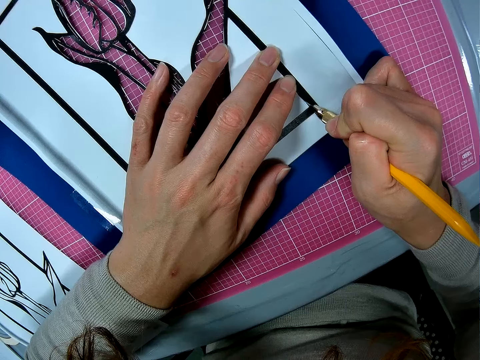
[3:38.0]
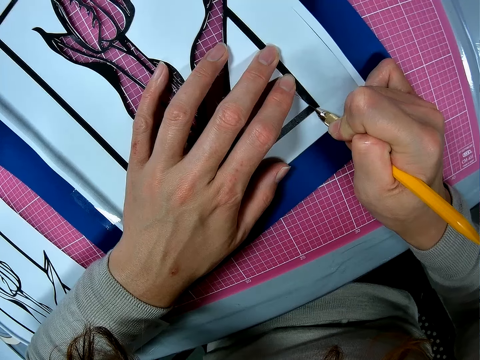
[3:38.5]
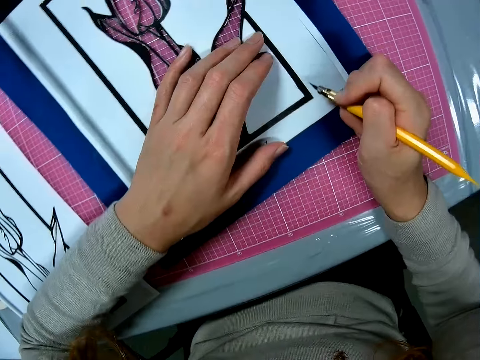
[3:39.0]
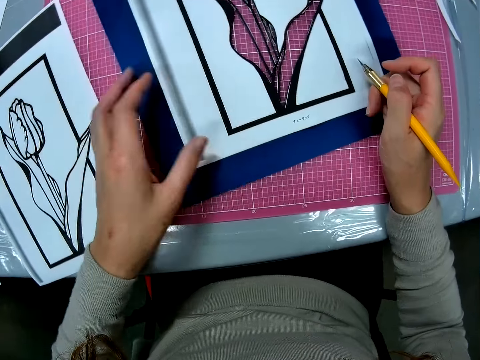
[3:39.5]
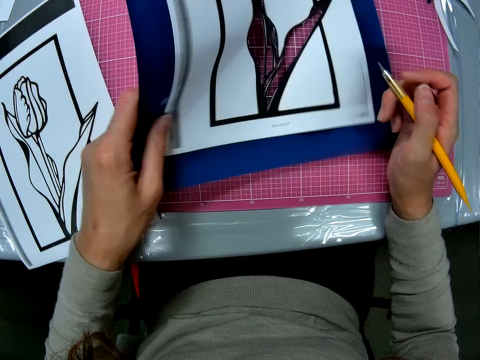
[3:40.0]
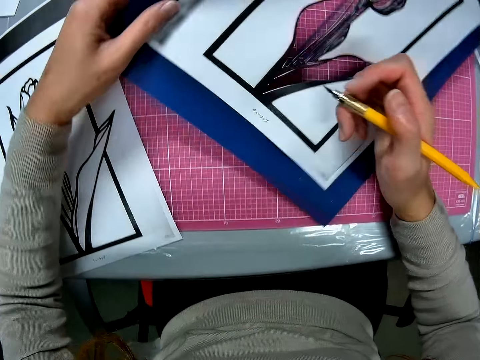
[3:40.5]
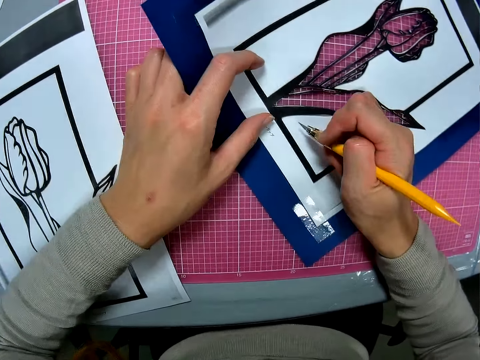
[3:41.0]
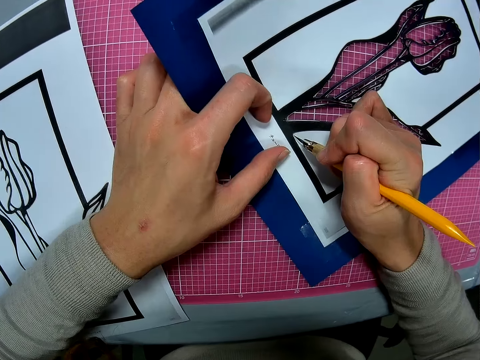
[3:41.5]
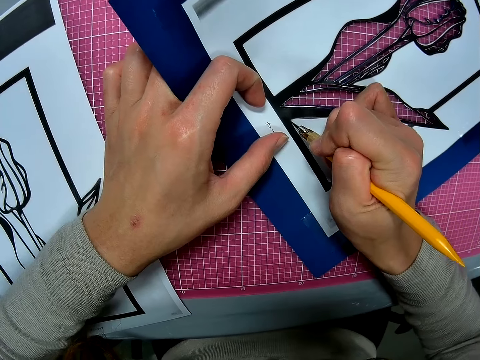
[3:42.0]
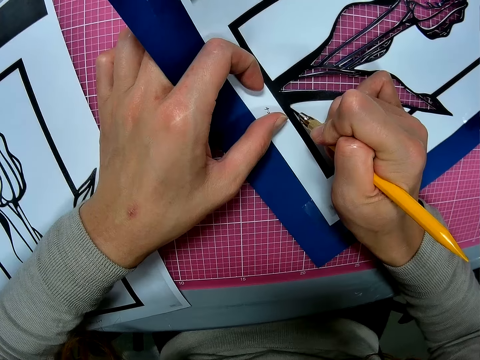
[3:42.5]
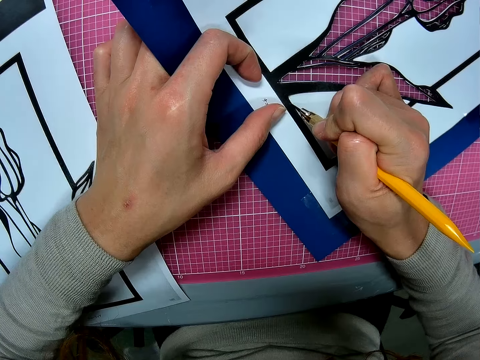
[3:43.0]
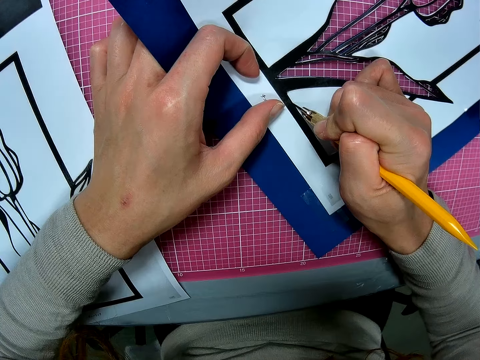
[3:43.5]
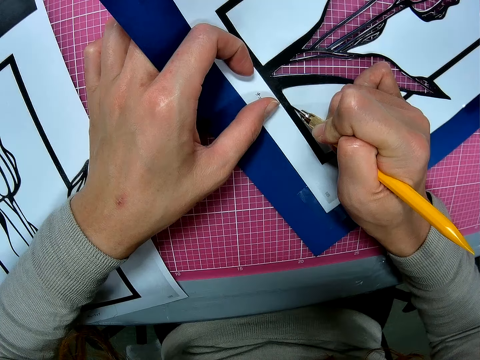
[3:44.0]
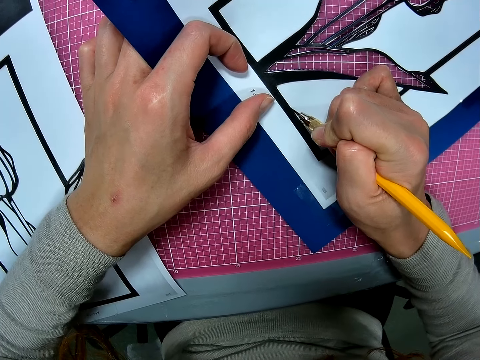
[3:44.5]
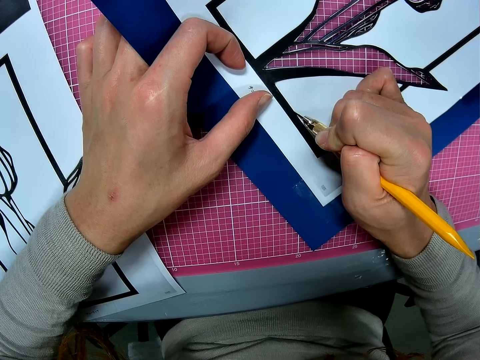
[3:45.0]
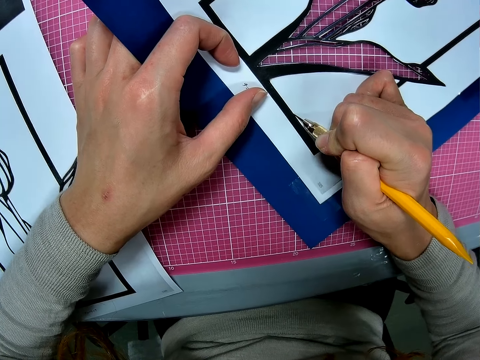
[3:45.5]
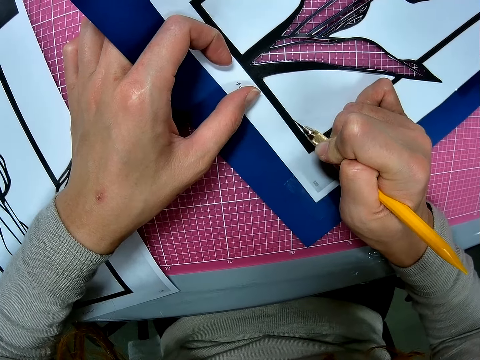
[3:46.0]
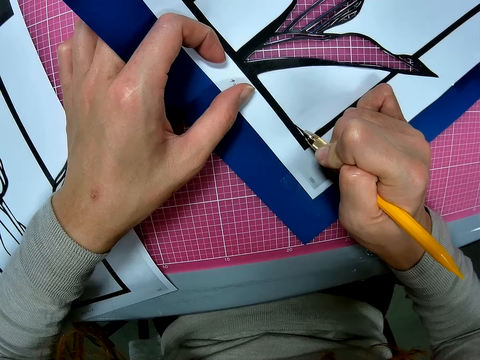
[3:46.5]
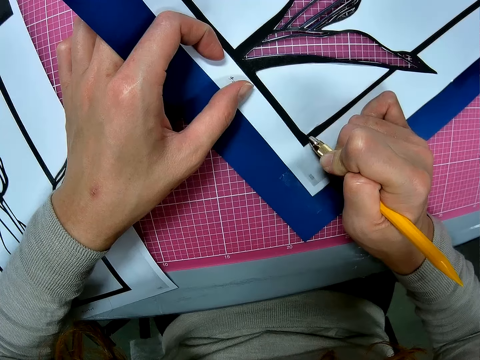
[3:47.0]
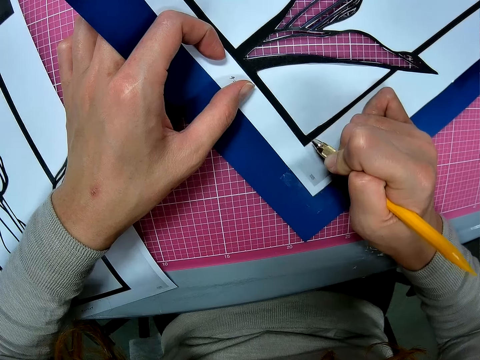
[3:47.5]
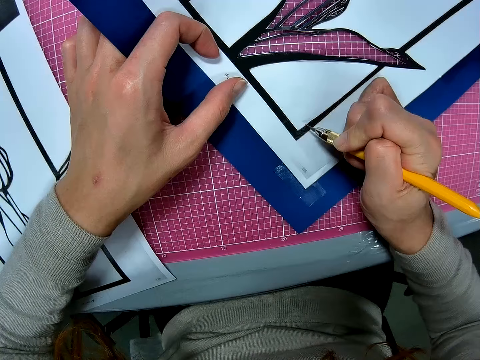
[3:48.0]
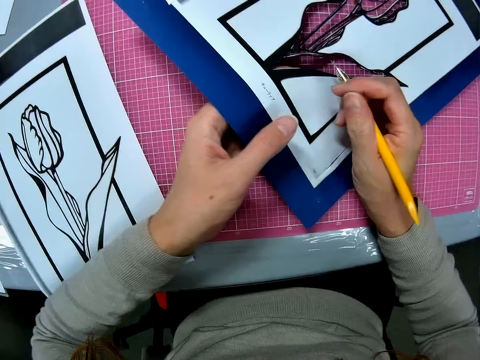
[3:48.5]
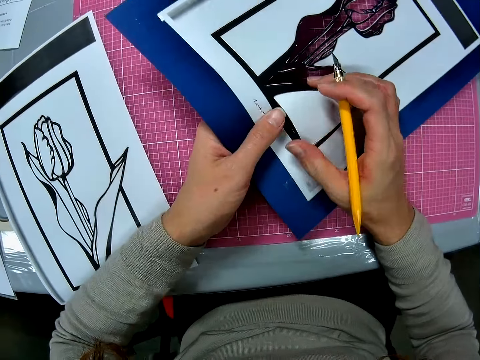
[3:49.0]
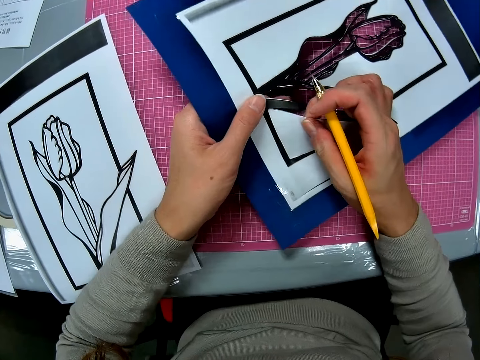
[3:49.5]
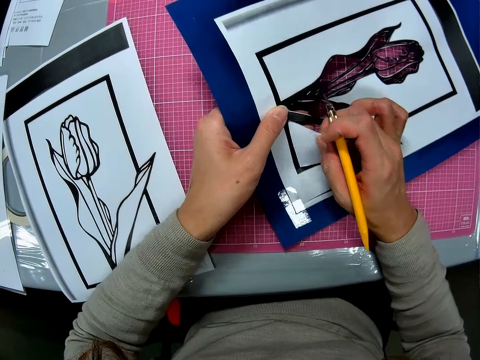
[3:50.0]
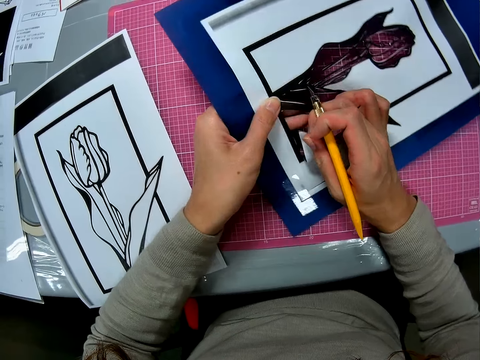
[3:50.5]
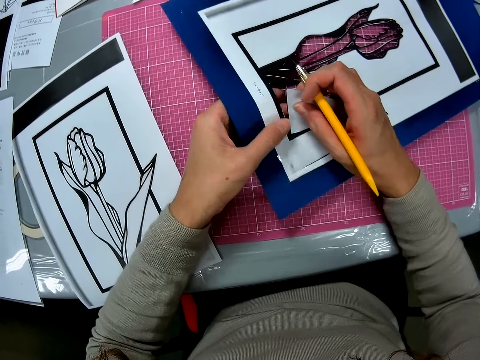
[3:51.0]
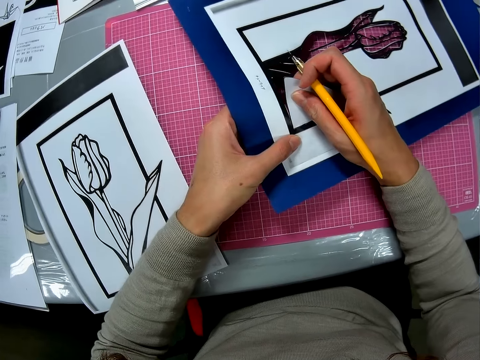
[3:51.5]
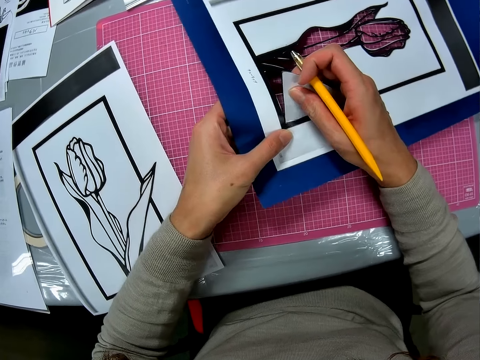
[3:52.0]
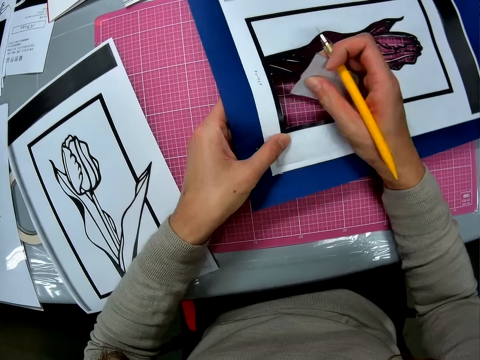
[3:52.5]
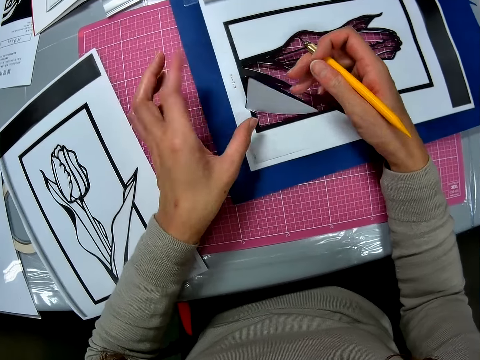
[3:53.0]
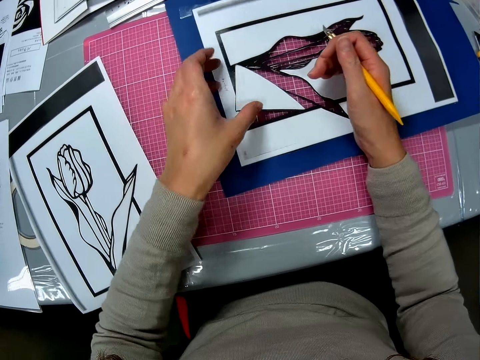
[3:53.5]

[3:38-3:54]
The camera wearer turns art paper. She removes a piece of paper. She cuts off the paper with her hand.

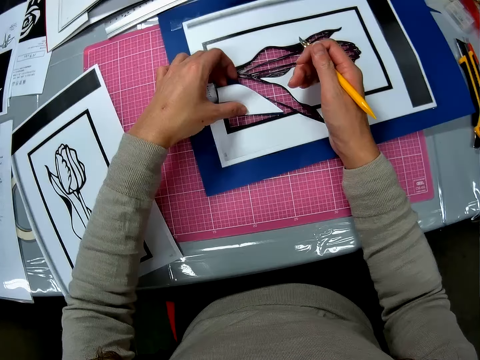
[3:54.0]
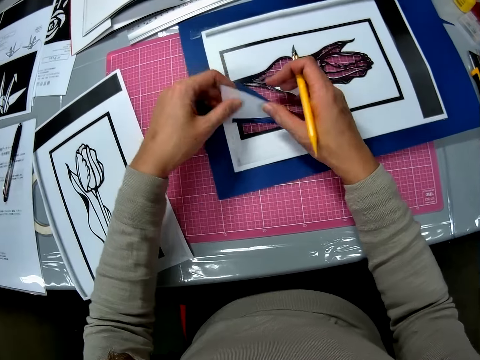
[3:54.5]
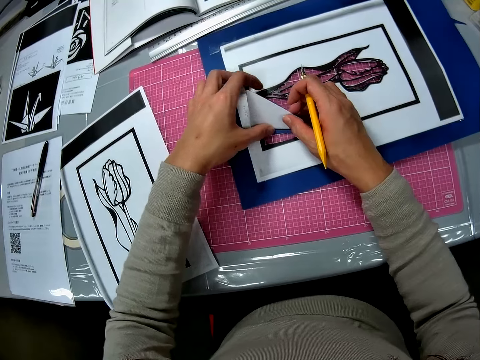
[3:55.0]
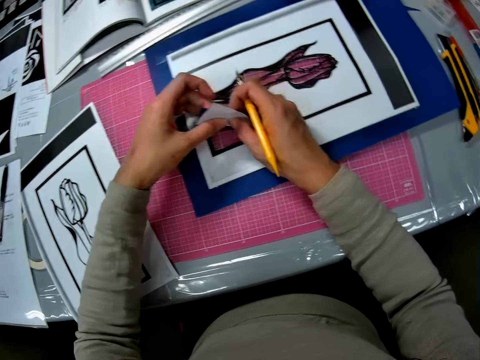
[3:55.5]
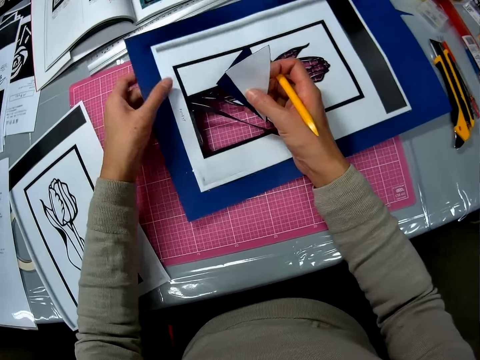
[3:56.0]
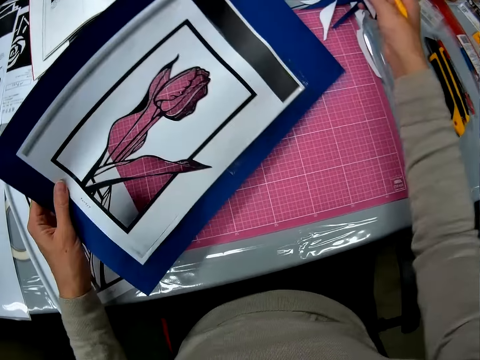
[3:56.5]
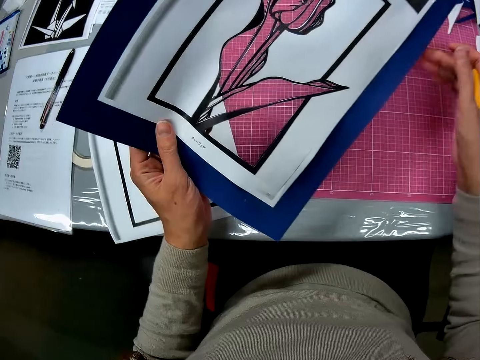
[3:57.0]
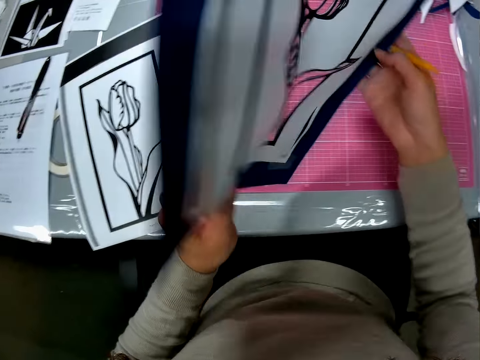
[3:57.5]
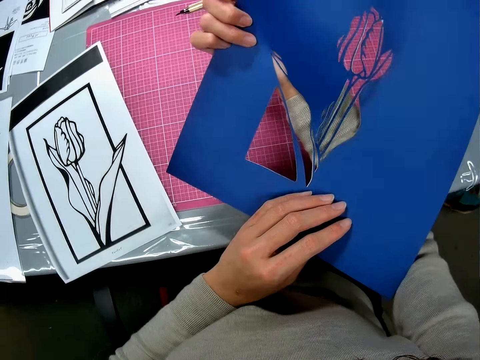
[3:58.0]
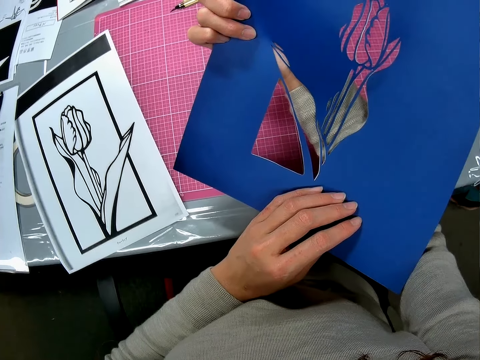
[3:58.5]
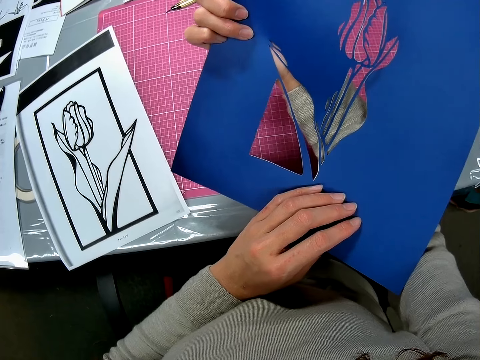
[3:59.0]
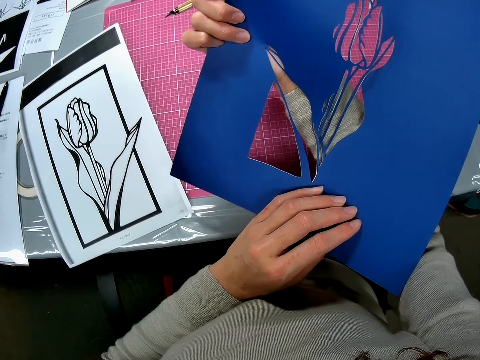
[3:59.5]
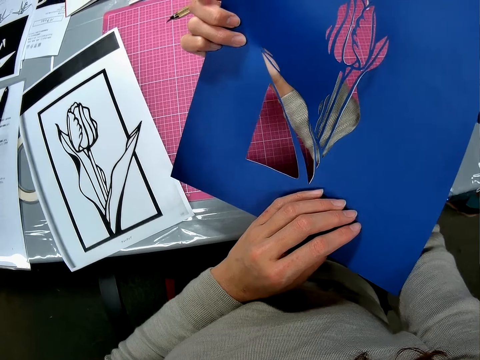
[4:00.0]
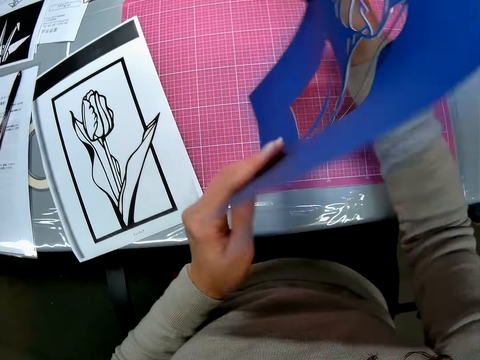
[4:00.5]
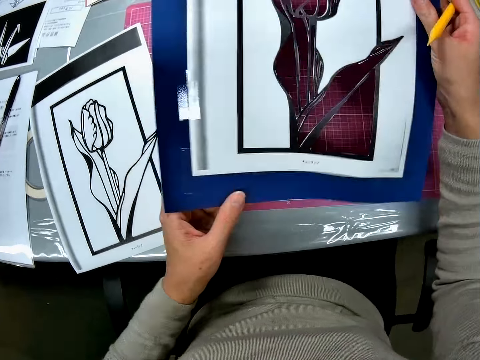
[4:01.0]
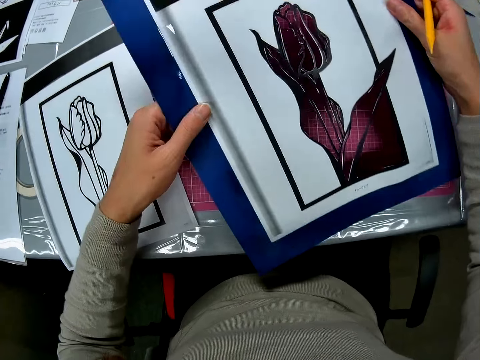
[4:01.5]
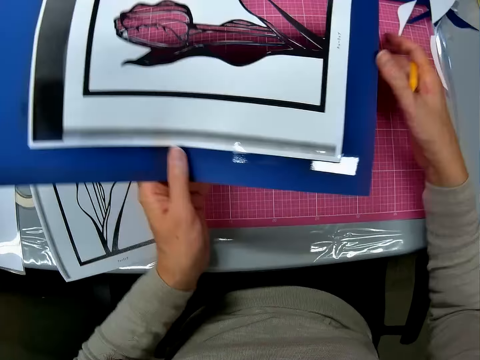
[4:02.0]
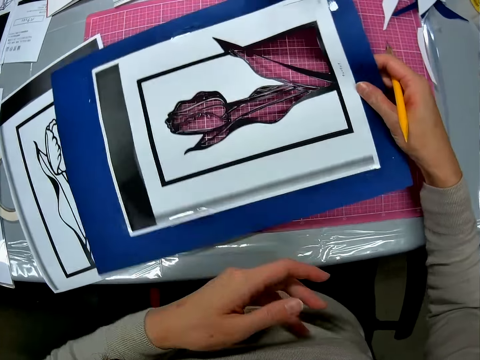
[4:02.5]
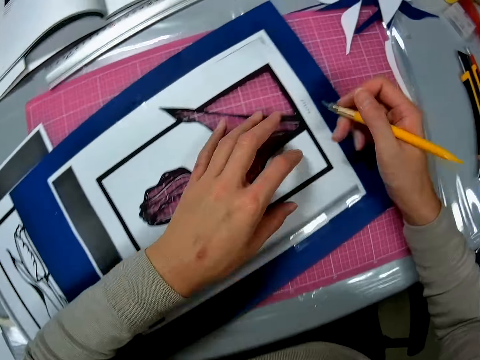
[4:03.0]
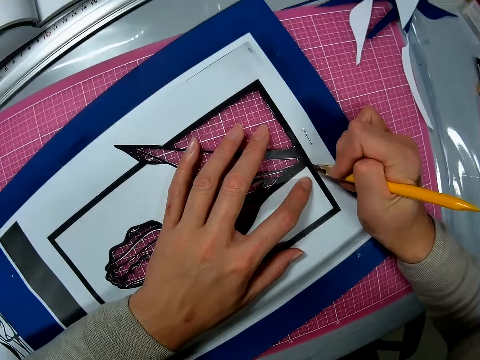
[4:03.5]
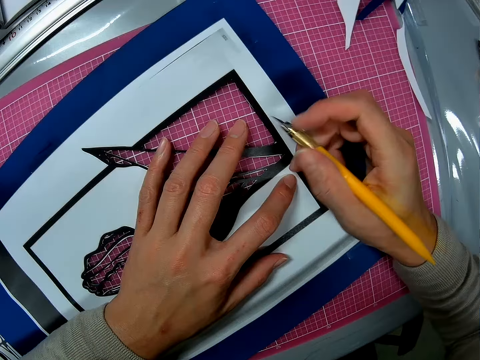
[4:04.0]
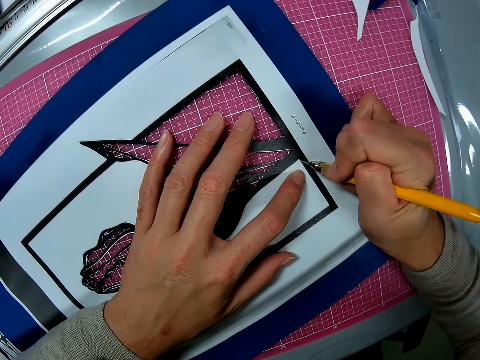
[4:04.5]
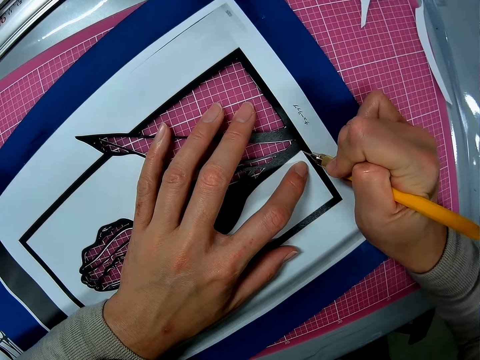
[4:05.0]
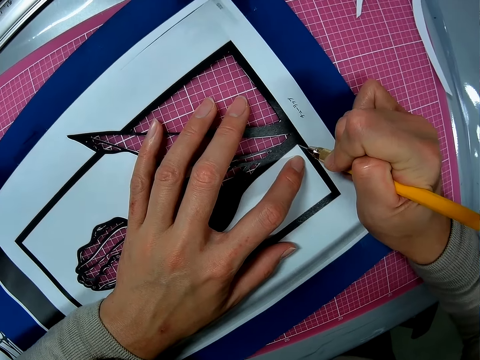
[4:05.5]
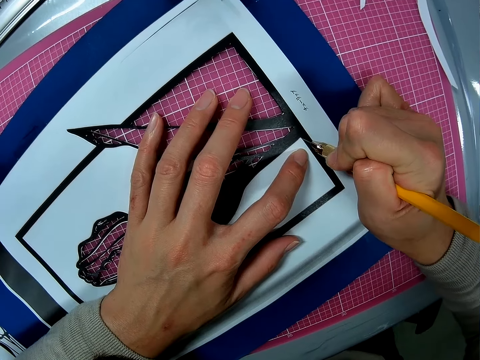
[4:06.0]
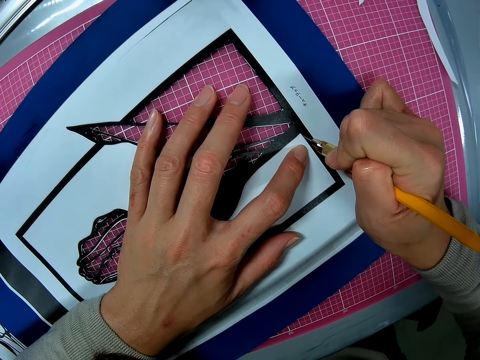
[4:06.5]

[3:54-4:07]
The camera wearer puts a piece of paper aside on the table. They hold the art with two hands. They lift the paper. They turn the art paper. They steer the art paper. They turn the art paper. They put the art paper on the table. They cut the art with a paper cutter knife.
